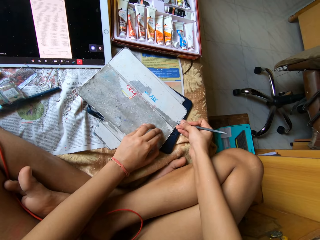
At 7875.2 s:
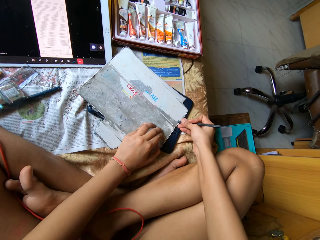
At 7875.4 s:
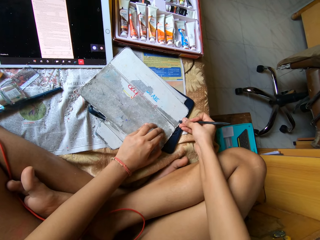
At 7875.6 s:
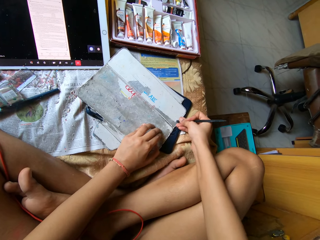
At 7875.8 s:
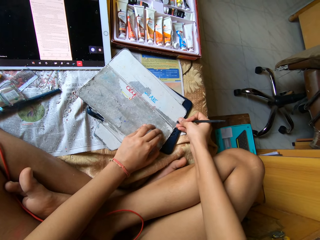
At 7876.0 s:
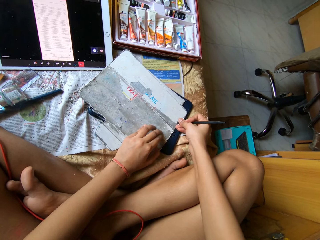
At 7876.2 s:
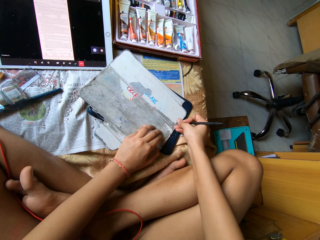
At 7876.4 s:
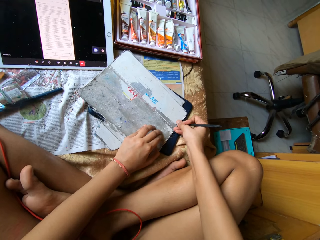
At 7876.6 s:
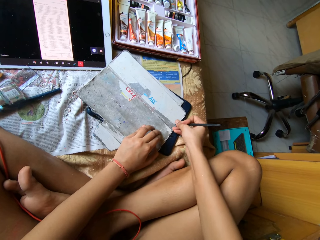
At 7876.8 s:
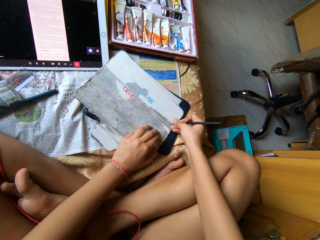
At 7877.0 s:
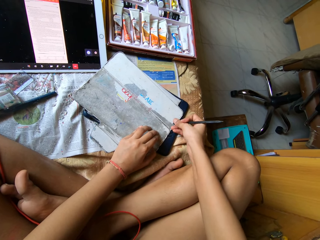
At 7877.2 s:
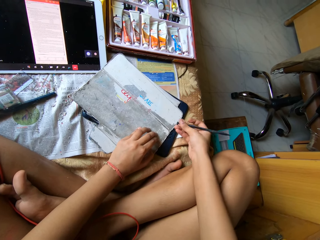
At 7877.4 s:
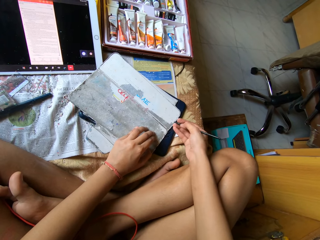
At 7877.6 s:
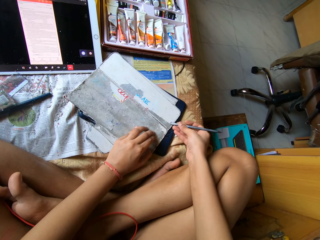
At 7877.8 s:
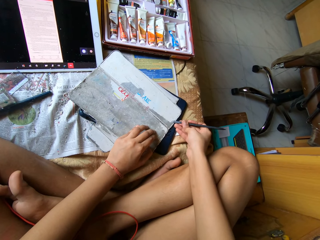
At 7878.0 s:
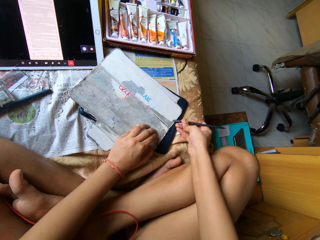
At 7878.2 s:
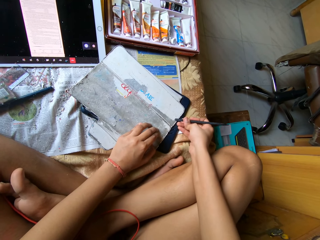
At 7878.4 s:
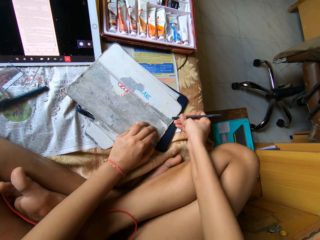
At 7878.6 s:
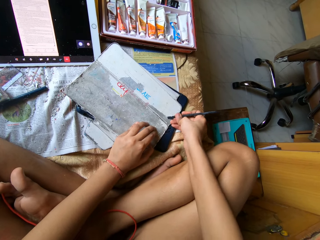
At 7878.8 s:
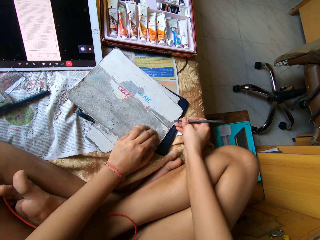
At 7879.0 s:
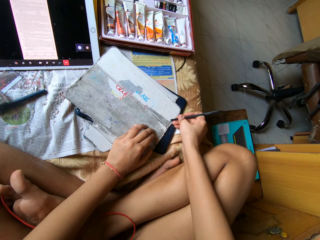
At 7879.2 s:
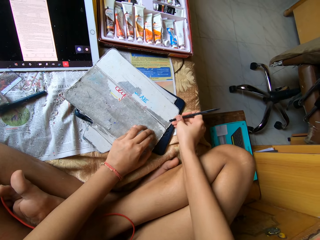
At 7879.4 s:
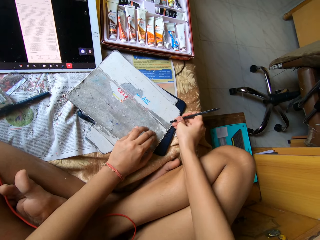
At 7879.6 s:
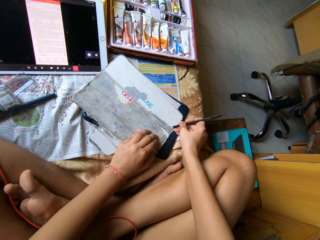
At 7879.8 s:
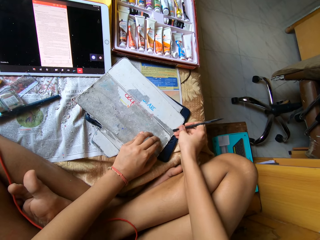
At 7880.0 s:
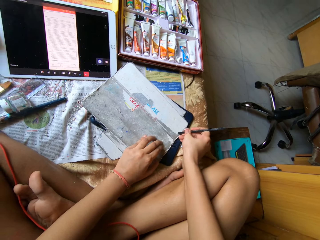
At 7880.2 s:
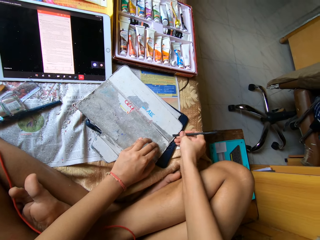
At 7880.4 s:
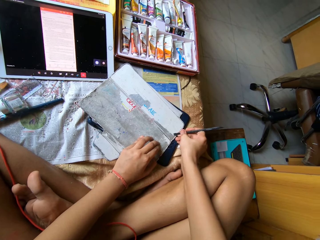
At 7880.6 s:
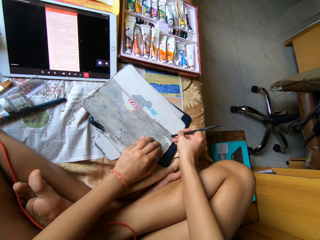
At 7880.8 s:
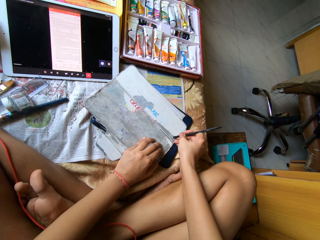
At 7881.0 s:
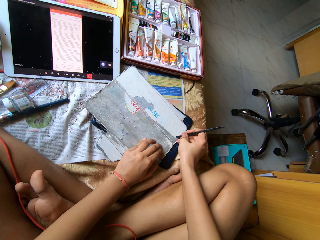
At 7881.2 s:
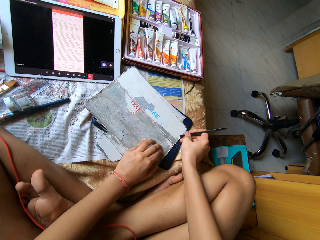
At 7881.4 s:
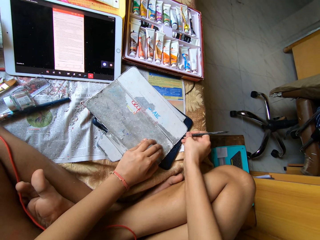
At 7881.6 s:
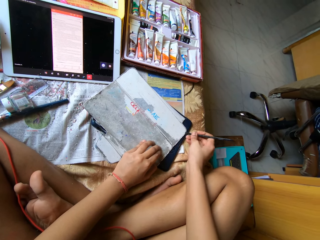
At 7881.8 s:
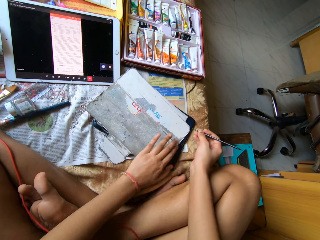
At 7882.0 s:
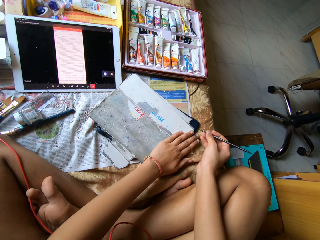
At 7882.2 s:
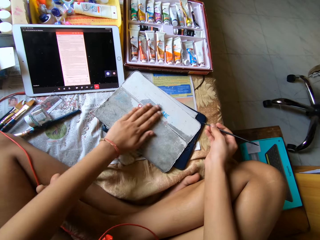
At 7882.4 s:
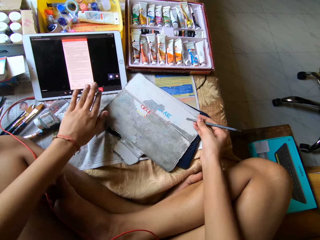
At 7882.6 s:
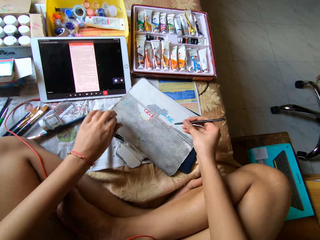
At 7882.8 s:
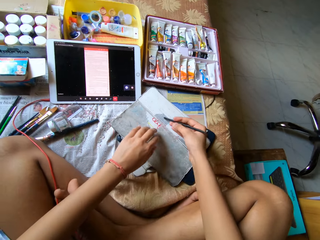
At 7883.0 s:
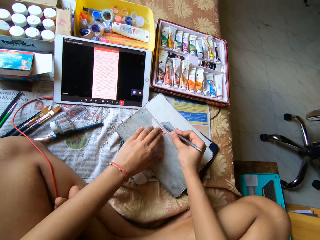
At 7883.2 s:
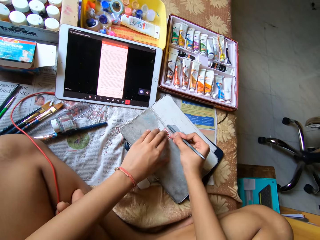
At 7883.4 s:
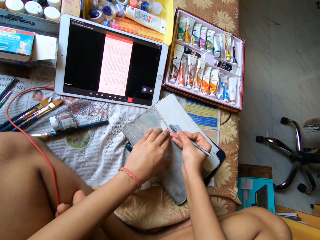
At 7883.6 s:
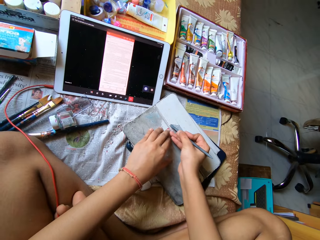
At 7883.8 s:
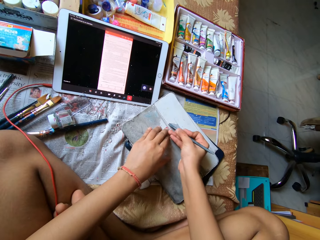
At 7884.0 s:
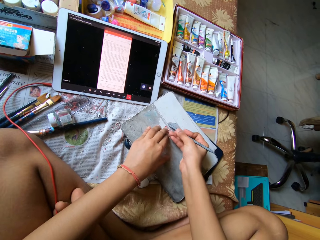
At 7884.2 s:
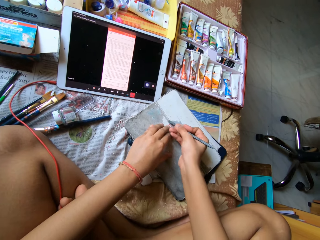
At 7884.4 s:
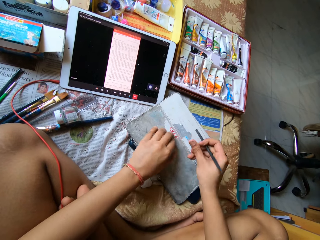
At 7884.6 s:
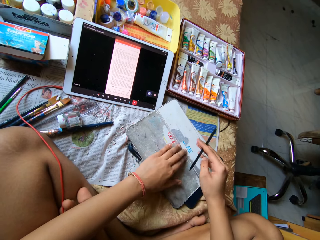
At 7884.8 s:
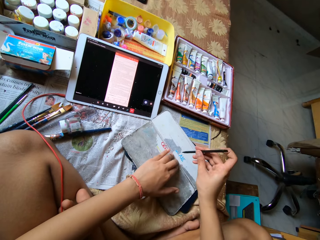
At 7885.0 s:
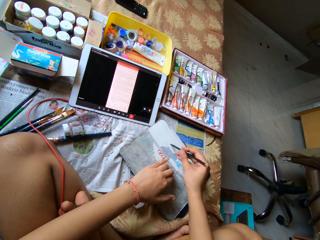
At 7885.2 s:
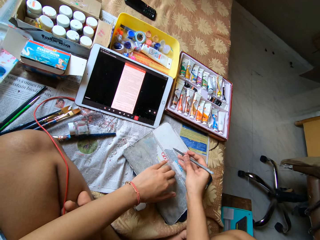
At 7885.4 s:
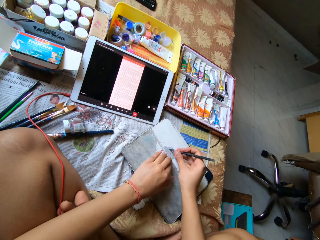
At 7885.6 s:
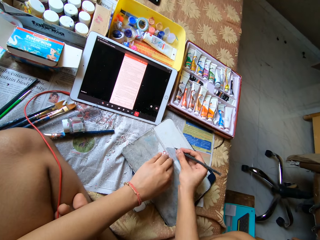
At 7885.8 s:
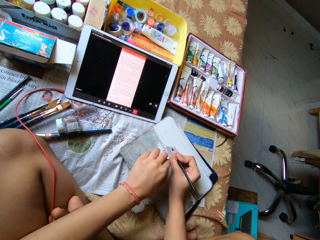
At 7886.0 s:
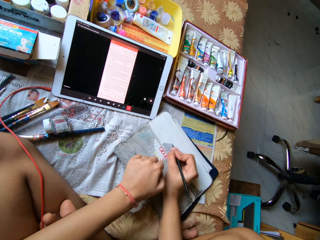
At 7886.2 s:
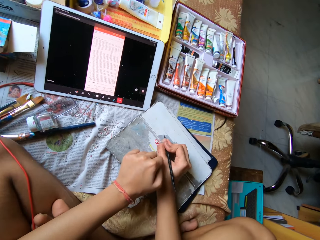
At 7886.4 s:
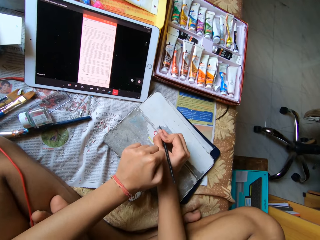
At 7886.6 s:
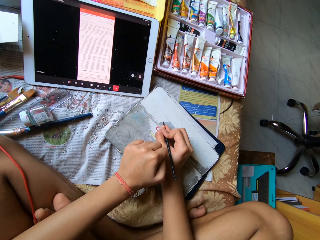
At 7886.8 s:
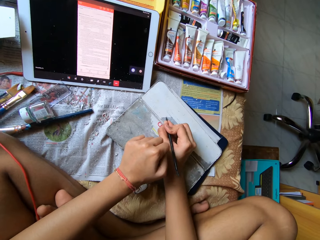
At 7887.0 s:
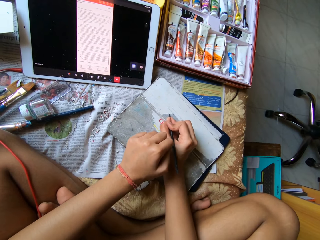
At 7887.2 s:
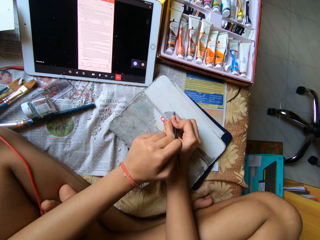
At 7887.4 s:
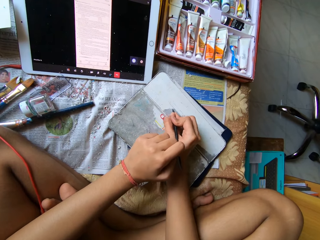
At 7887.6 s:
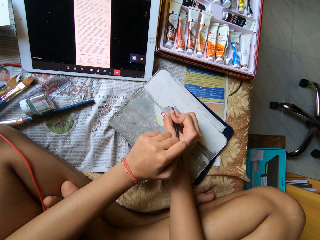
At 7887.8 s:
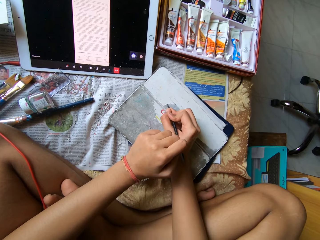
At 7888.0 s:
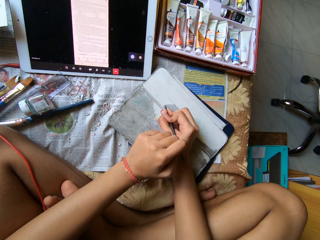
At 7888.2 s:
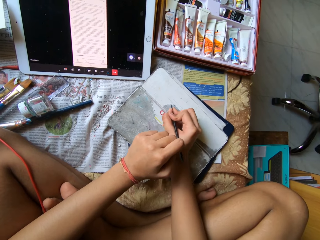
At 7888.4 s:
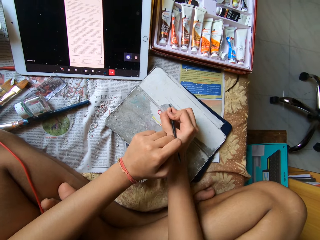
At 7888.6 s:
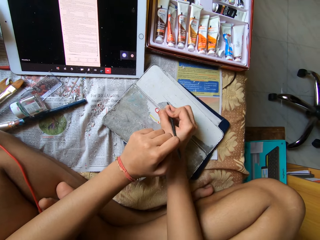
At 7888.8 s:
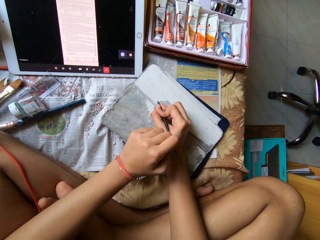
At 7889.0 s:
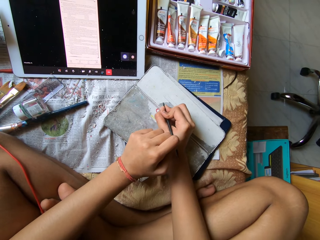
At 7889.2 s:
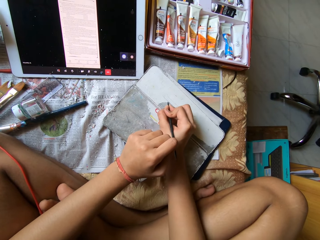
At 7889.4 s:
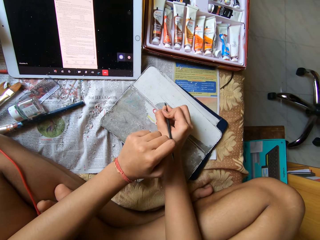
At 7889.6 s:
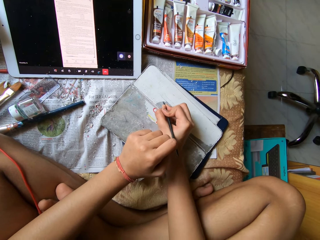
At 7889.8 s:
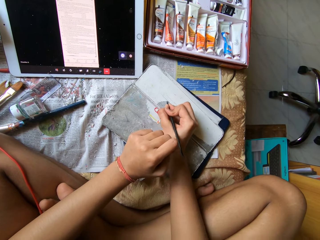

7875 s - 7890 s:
The camera wearer wipes the pouch on the bed with his left hand. He peels paper from the pouch on the bed with the plastic rod in his right hand. He scratches the bag with the pen. He turns the pen. He scratches the bag with the pen.

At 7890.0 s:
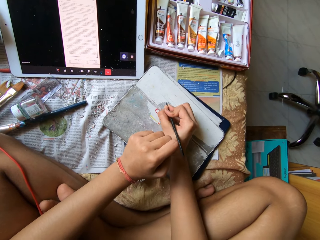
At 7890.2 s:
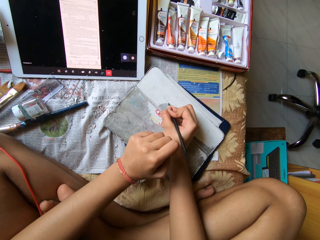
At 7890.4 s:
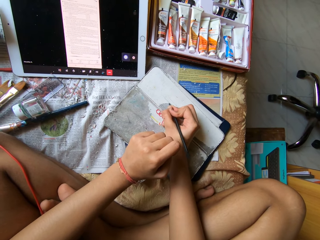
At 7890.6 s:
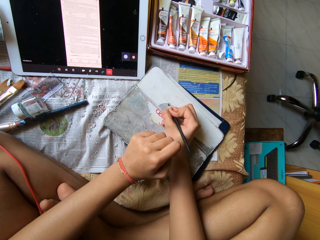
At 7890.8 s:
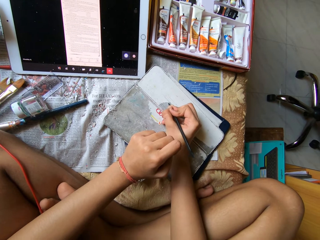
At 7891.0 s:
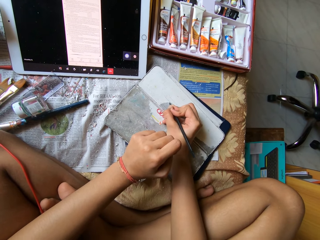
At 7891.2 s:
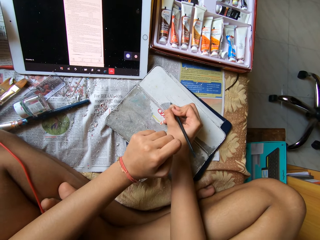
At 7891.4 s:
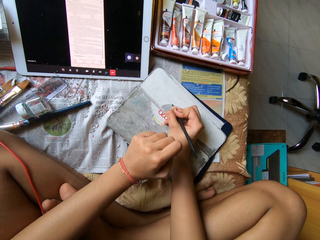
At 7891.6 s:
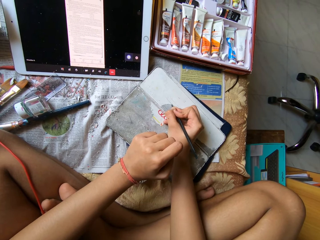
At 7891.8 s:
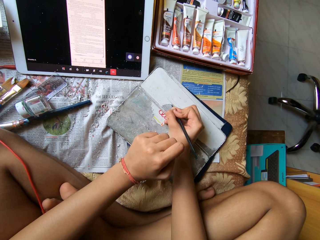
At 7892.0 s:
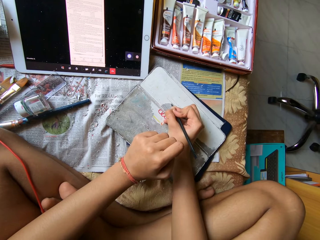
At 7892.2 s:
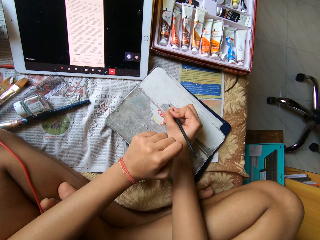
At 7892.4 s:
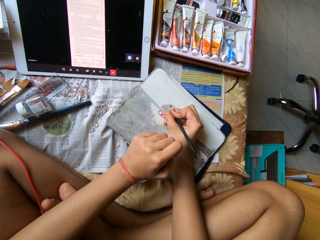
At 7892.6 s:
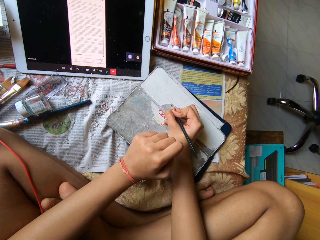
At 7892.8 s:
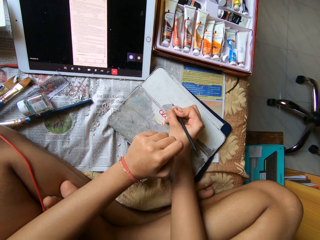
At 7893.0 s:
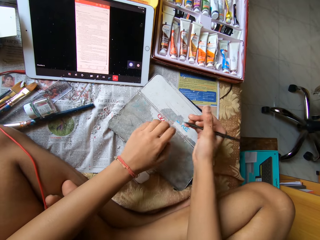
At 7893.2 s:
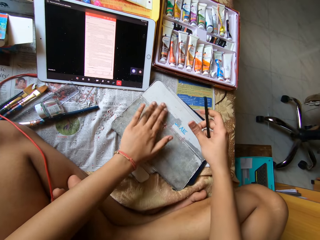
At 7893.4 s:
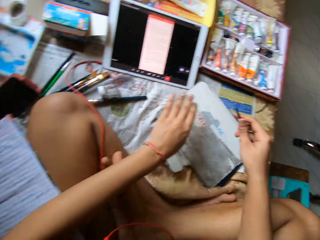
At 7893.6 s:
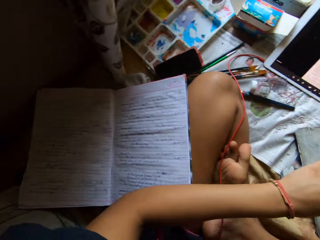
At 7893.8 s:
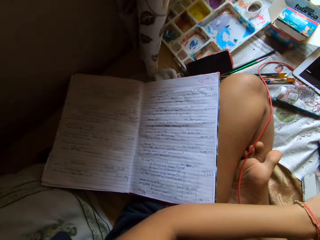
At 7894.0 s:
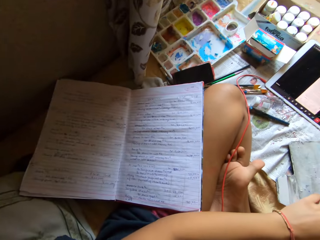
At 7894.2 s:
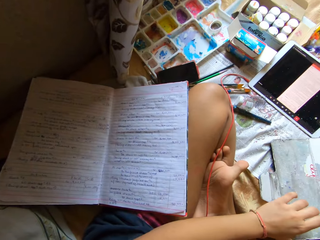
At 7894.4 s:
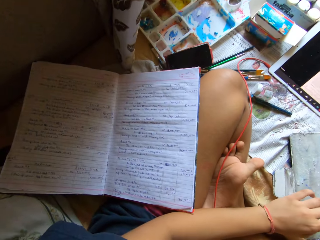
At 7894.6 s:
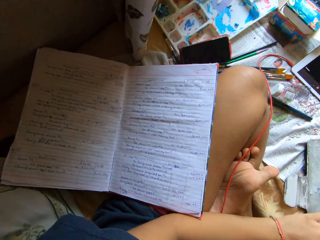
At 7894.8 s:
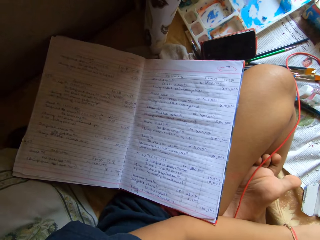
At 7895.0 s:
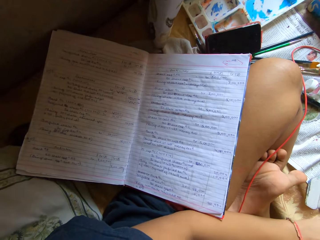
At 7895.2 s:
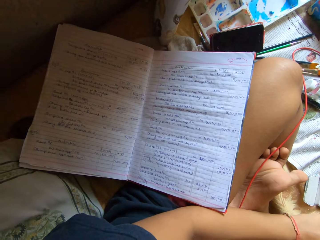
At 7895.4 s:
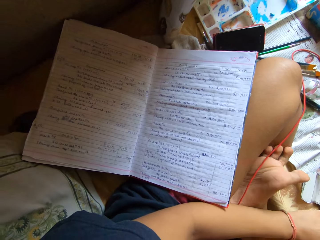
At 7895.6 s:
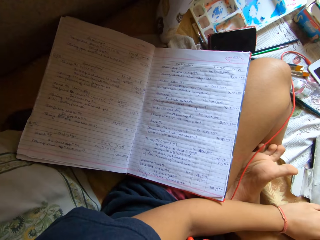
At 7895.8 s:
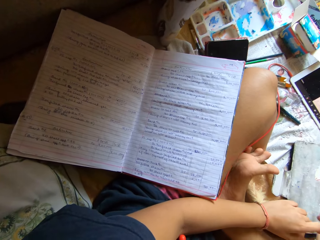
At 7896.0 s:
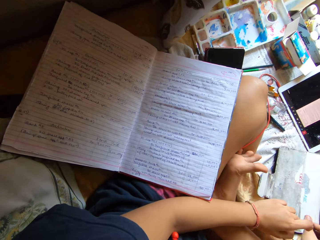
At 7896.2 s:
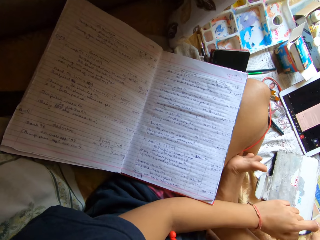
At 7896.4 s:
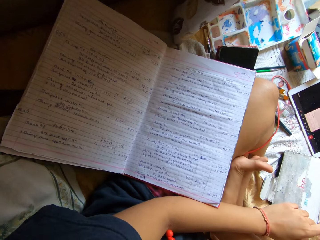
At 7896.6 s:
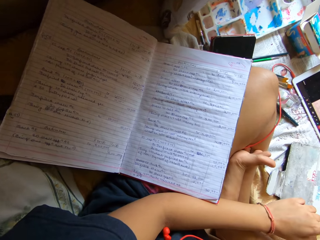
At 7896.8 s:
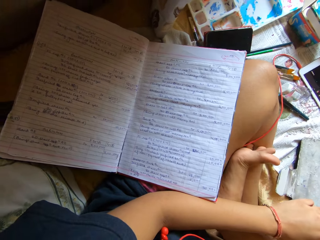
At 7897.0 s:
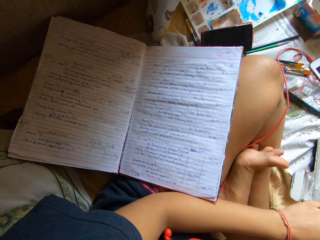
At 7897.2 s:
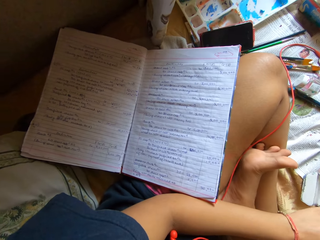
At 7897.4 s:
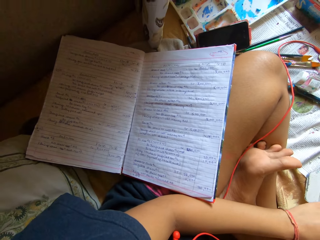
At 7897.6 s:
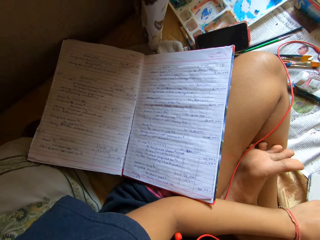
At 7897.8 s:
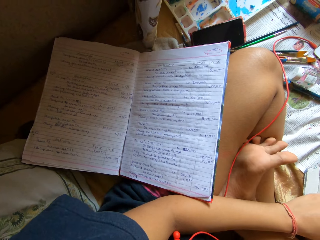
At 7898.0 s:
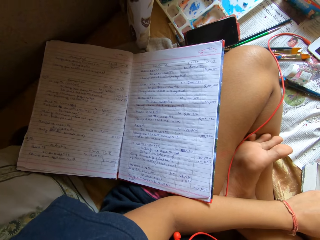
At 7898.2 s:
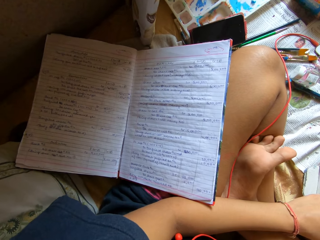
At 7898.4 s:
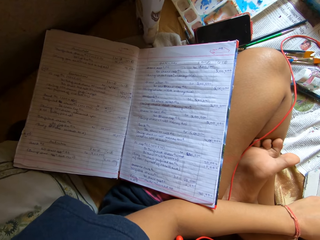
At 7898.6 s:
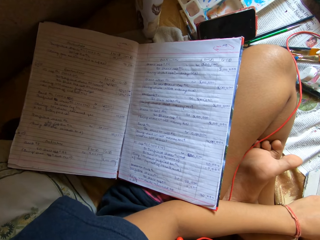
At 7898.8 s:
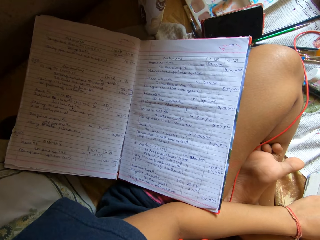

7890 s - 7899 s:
The camera wearer wipes the pouch on the bed with his left hand.
